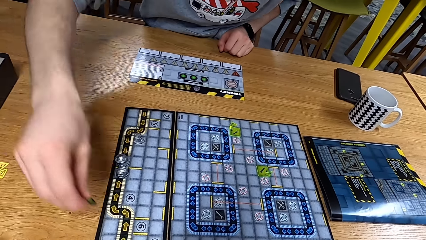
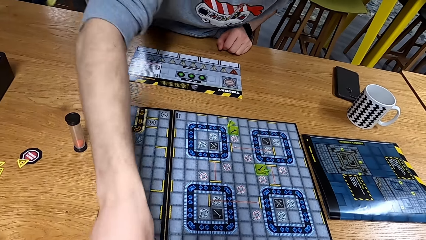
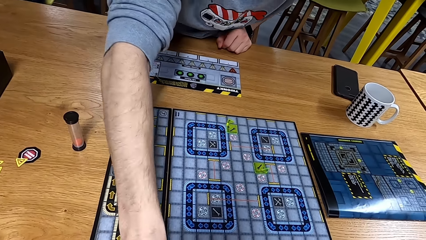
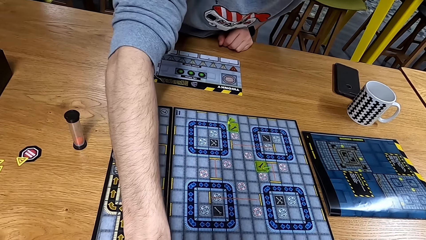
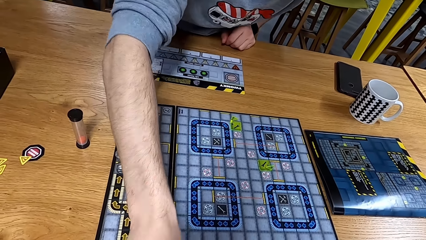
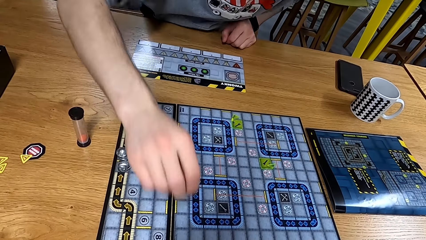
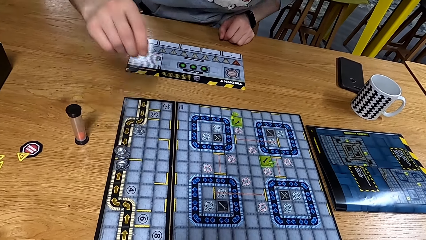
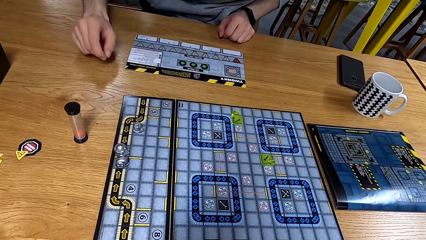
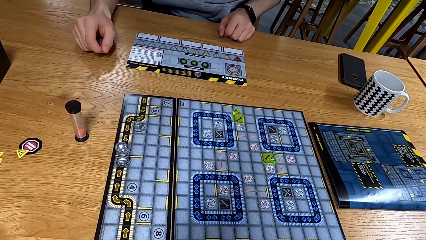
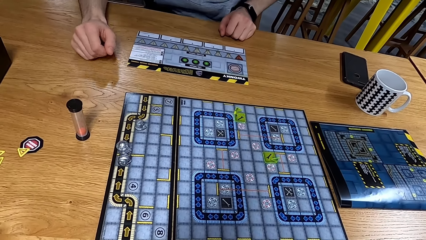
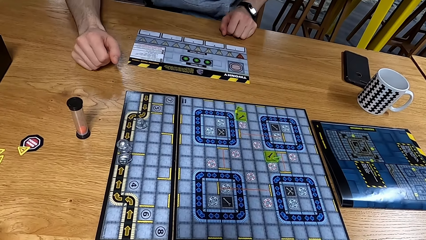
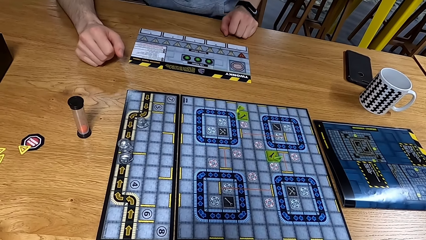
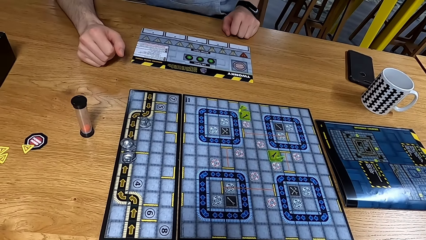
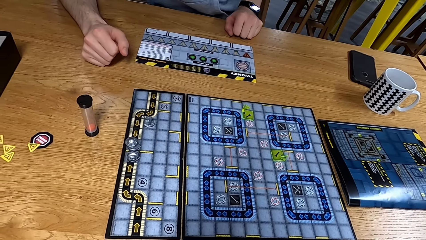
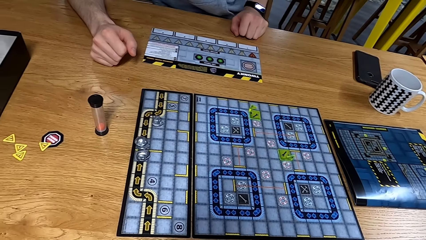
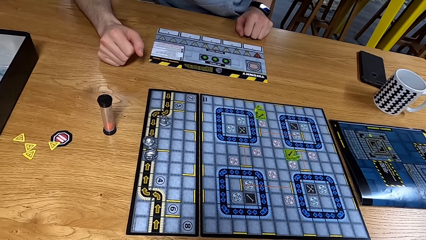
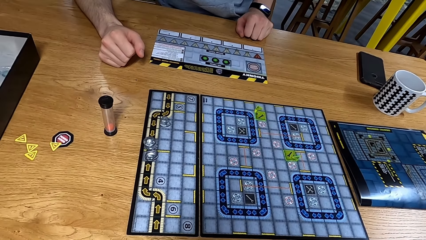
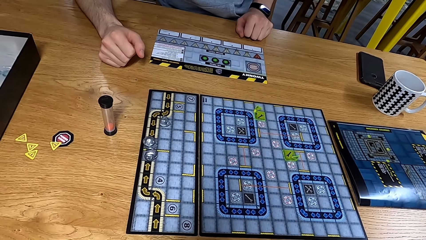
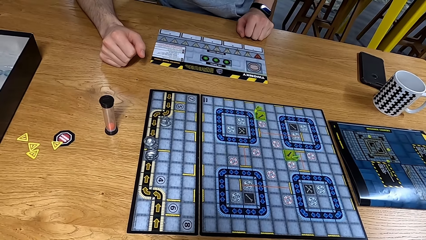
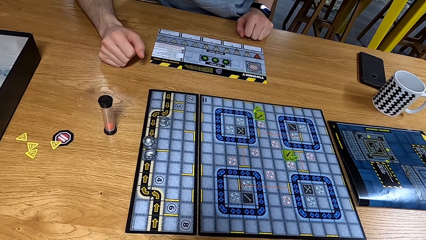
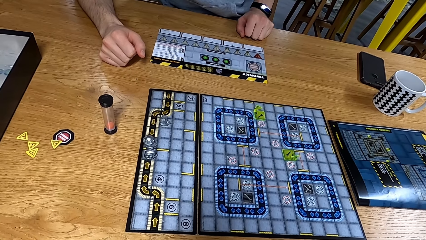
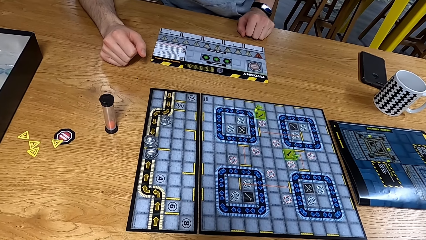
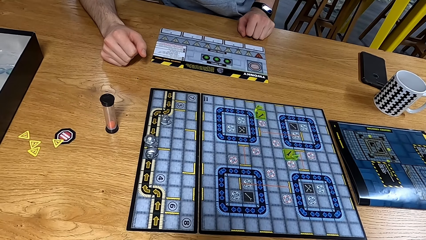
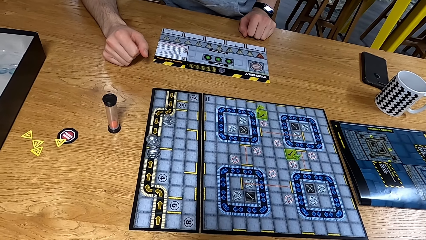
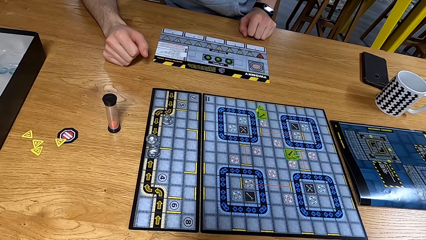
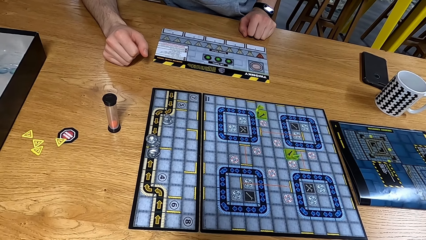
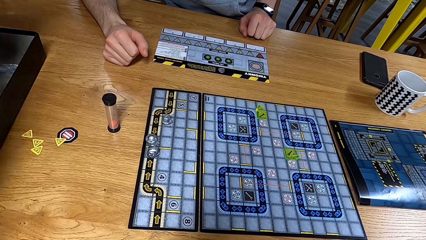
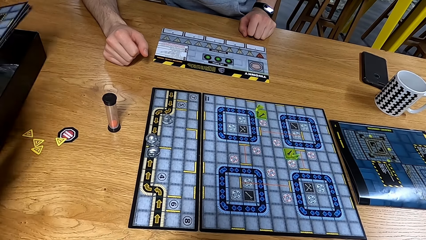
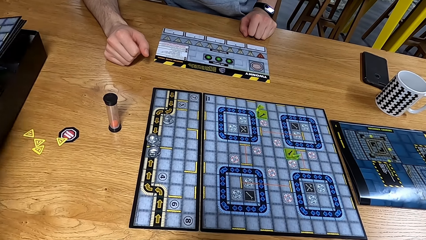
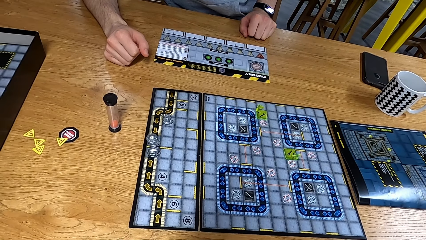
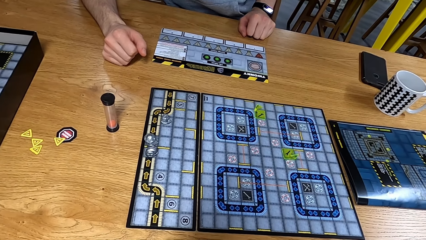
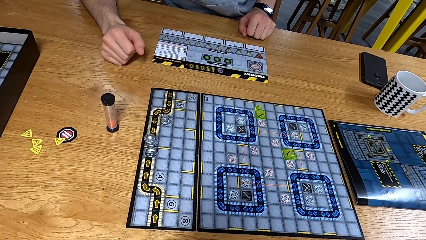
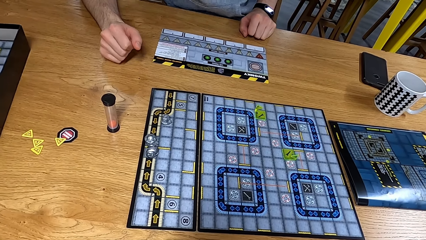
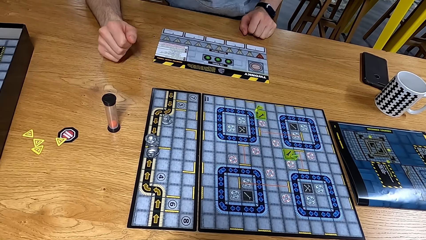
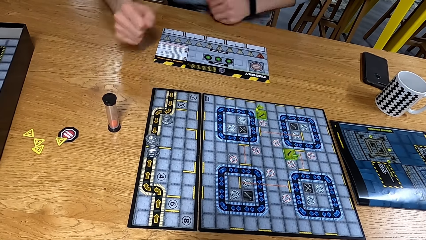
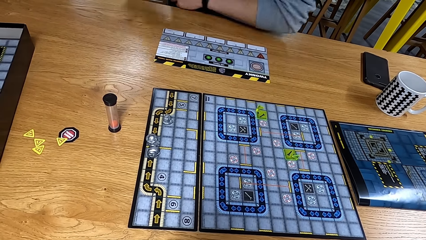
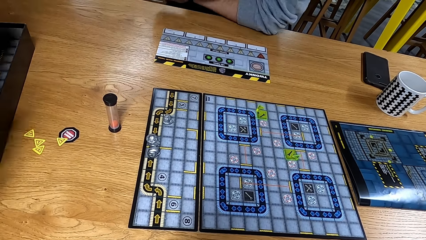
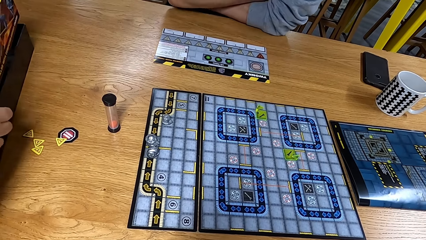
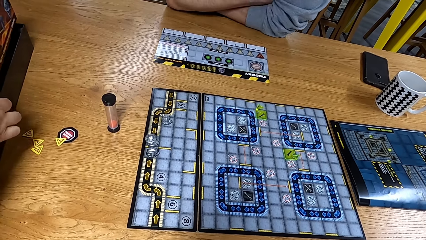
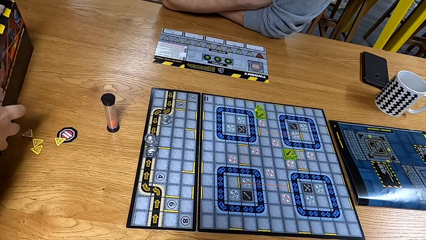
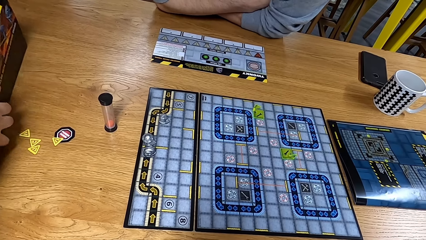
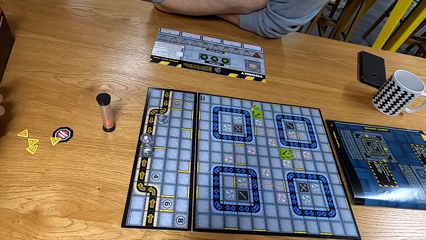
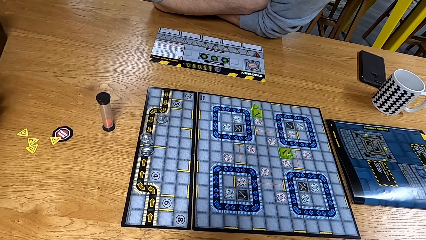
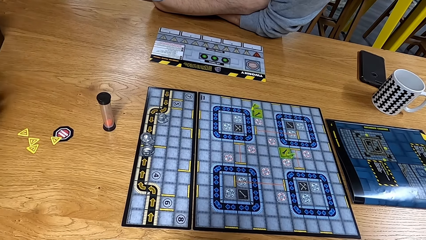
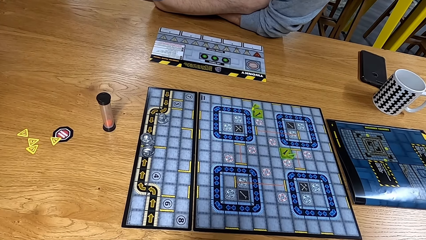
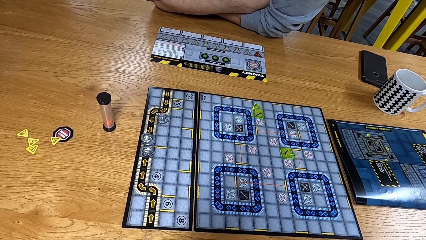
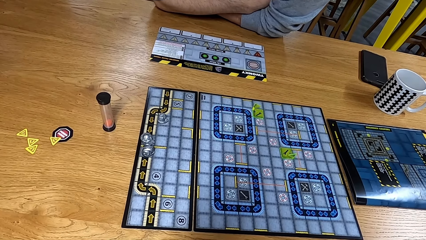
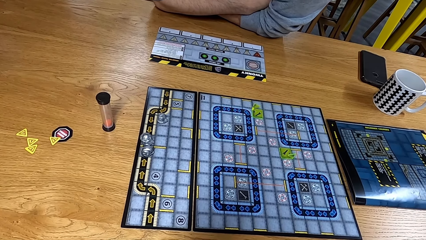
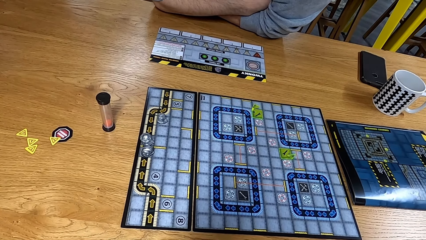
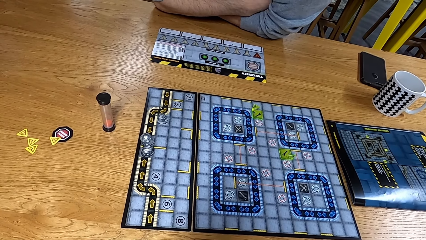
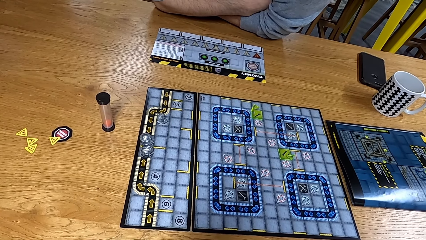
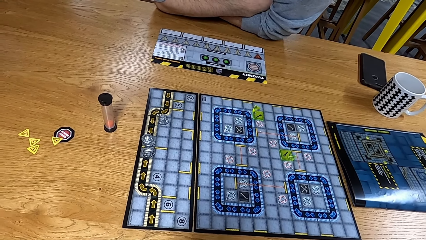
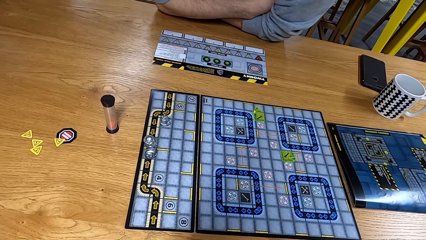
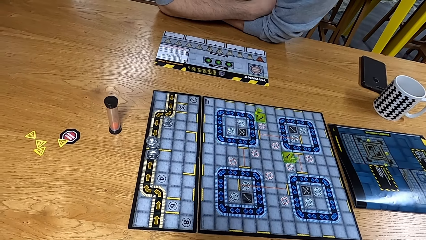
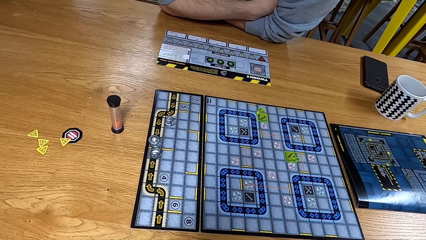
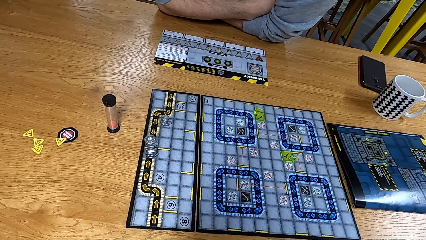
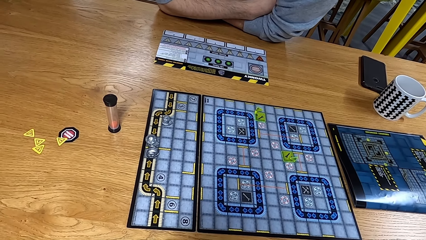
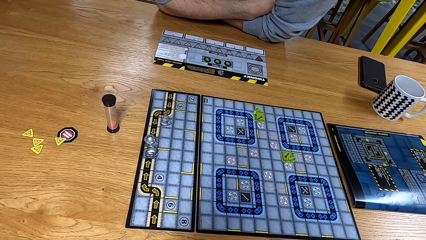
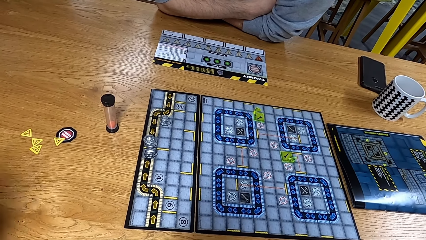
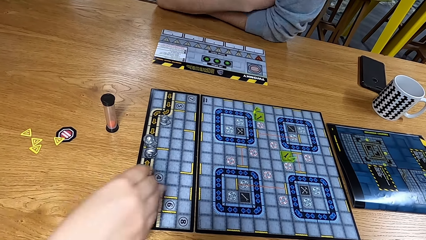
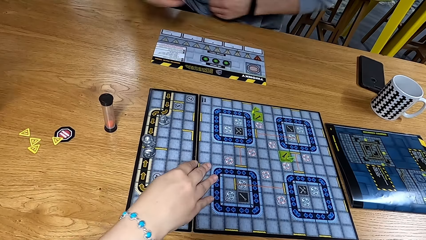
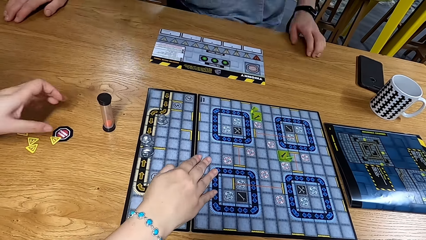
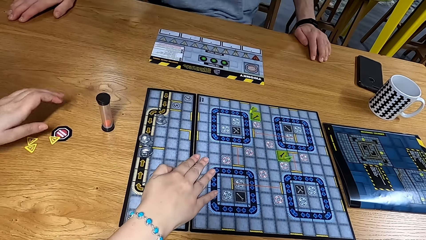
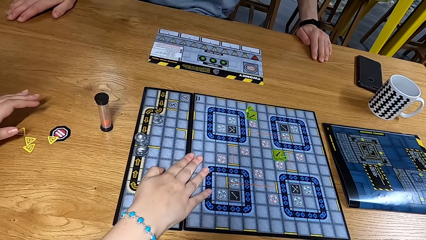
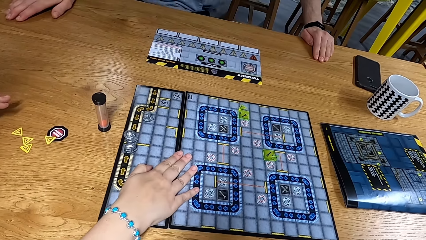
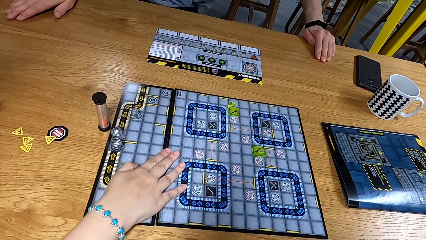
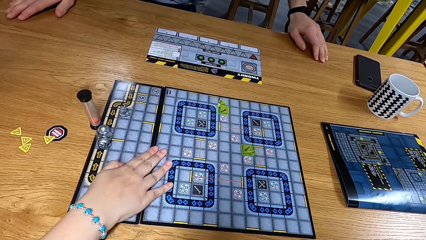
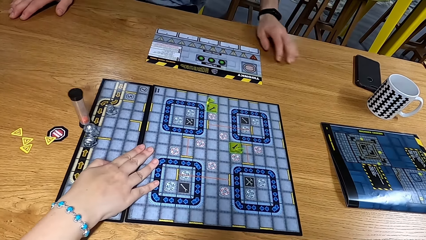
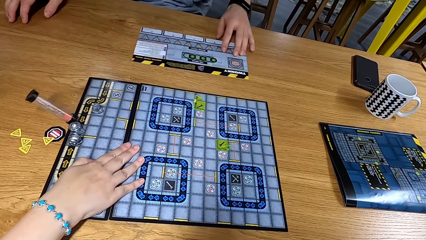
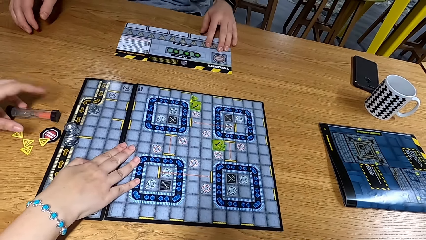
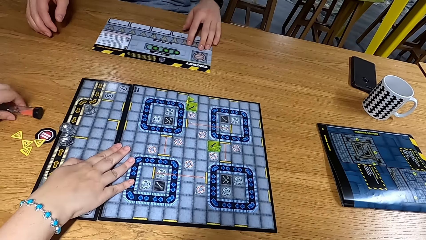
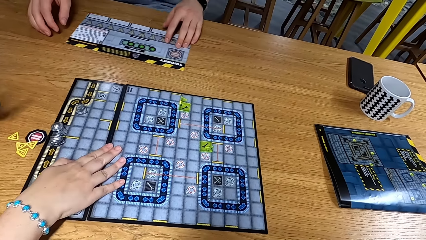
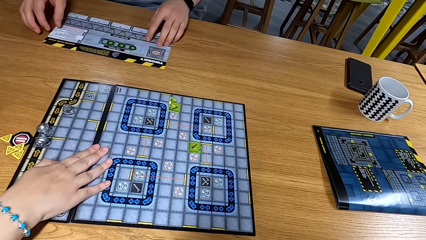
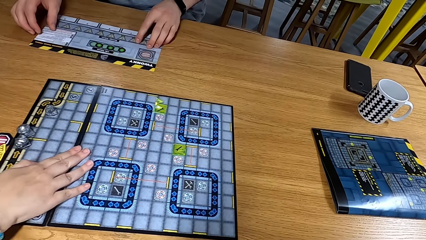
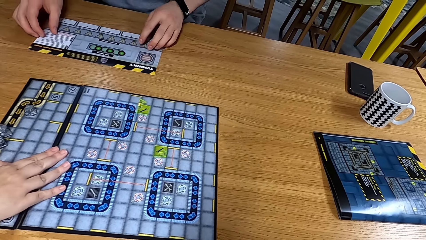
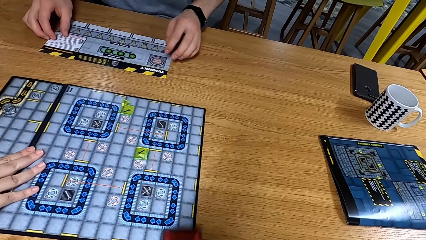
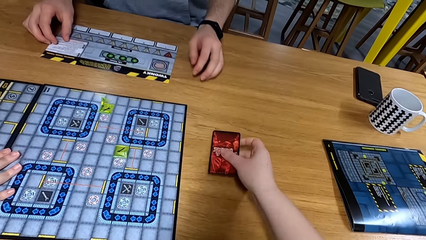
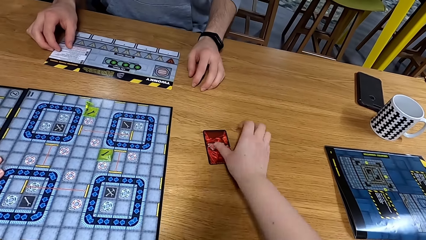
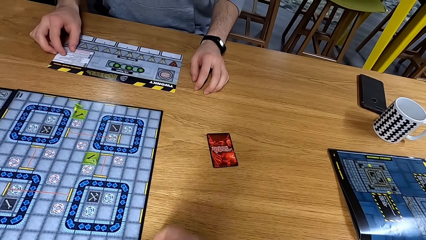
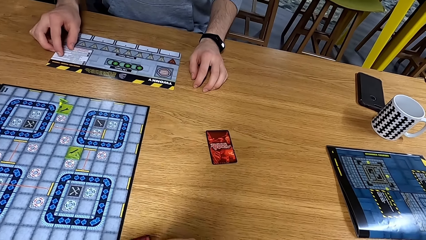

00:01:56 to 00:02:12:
A man drags the board game. The camera wearer shares out the cards.
